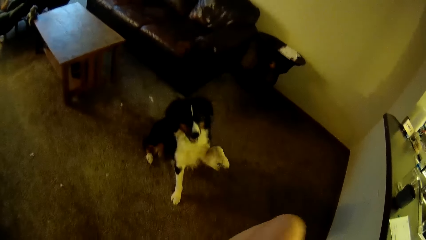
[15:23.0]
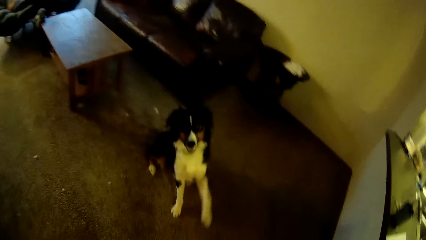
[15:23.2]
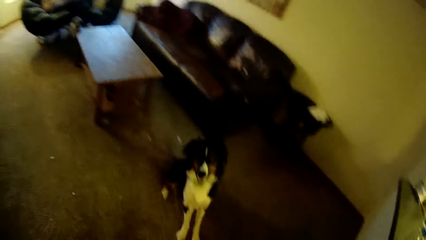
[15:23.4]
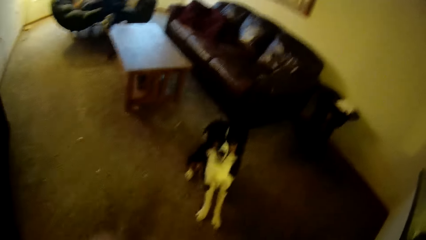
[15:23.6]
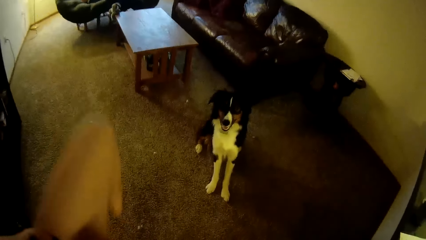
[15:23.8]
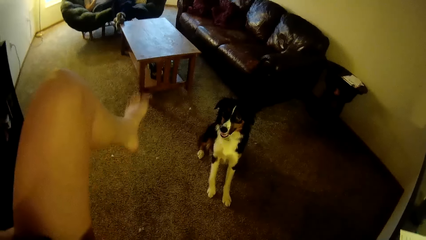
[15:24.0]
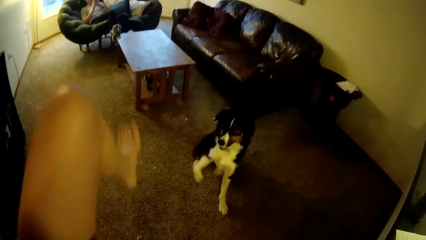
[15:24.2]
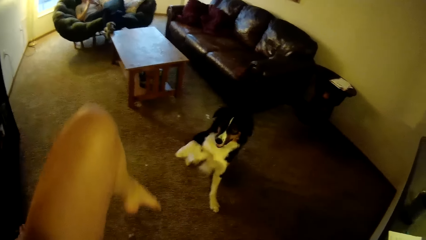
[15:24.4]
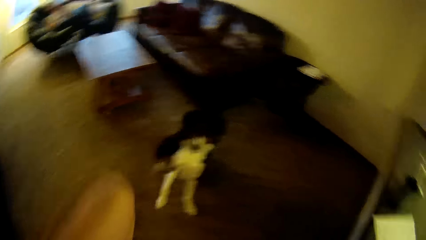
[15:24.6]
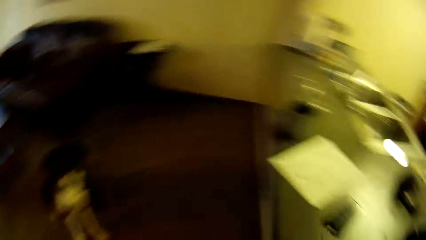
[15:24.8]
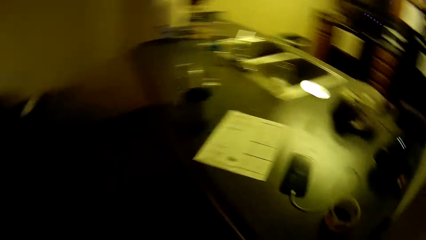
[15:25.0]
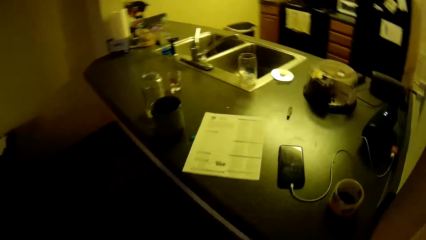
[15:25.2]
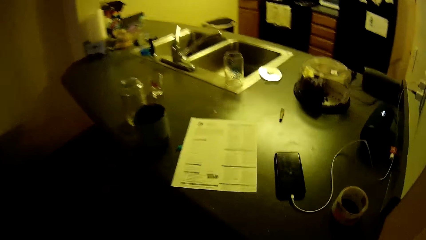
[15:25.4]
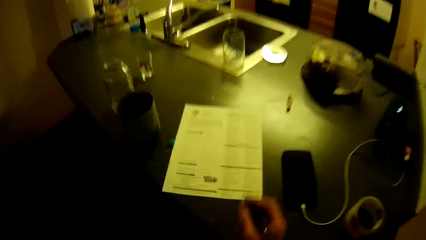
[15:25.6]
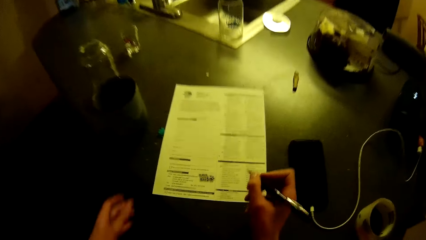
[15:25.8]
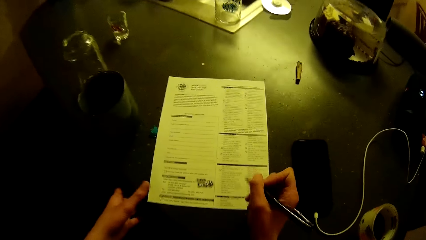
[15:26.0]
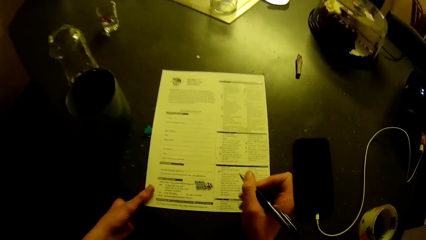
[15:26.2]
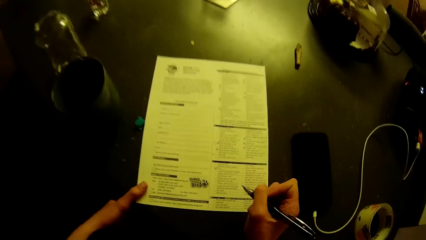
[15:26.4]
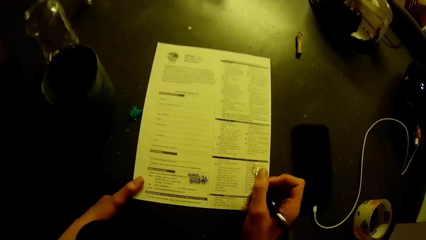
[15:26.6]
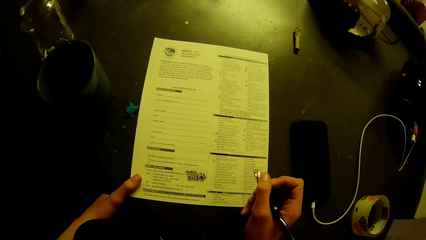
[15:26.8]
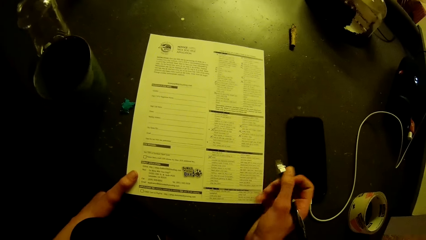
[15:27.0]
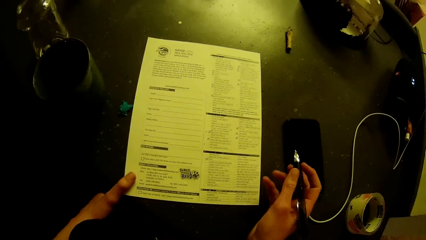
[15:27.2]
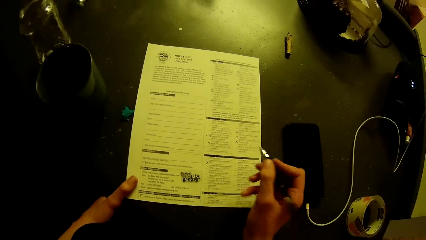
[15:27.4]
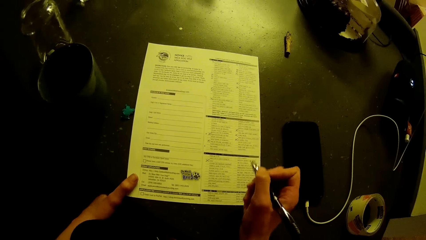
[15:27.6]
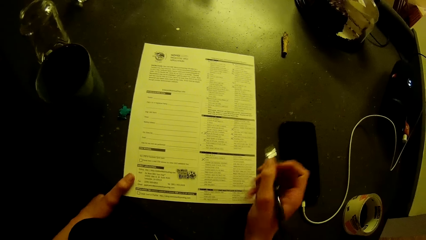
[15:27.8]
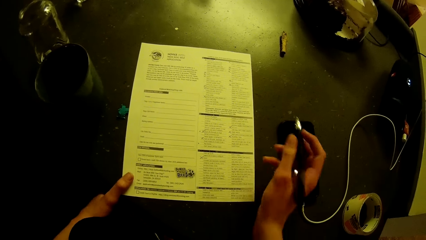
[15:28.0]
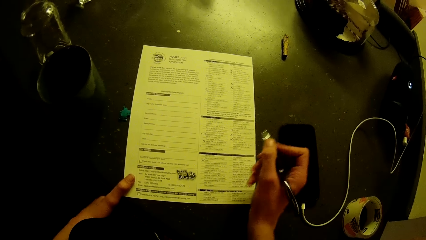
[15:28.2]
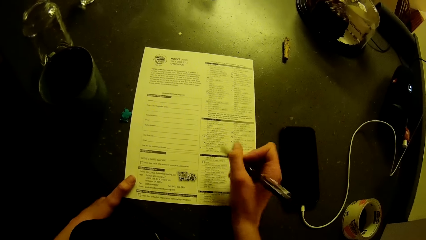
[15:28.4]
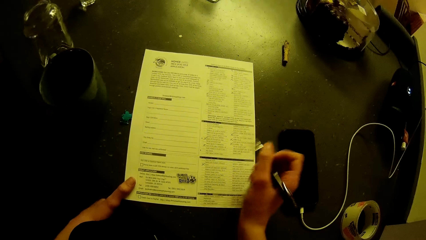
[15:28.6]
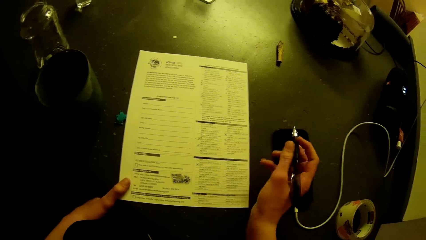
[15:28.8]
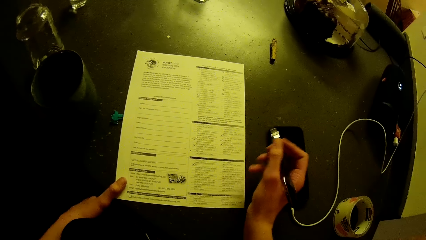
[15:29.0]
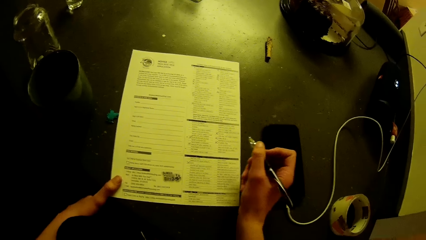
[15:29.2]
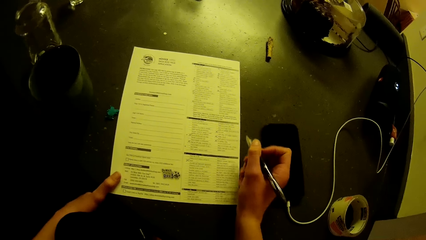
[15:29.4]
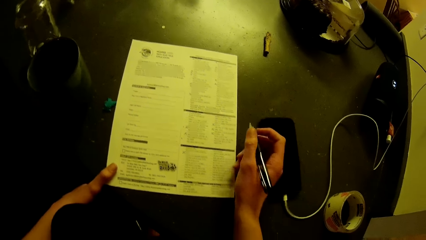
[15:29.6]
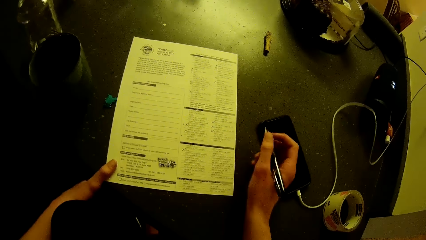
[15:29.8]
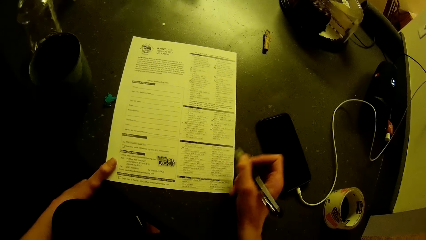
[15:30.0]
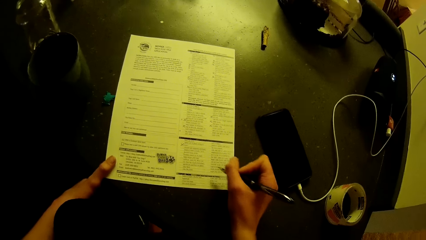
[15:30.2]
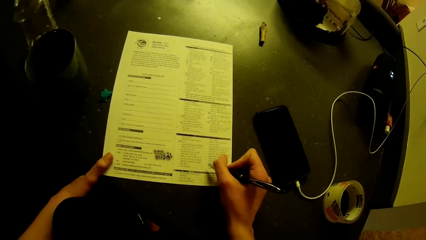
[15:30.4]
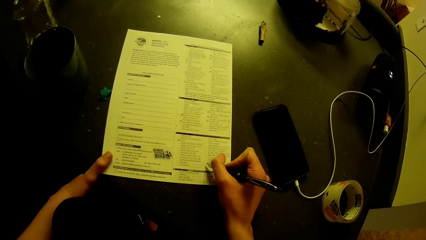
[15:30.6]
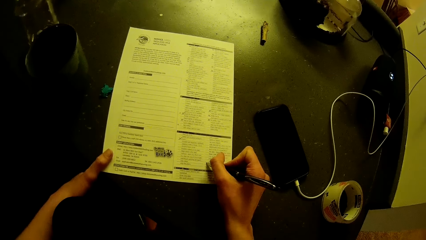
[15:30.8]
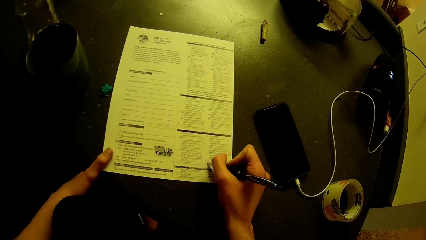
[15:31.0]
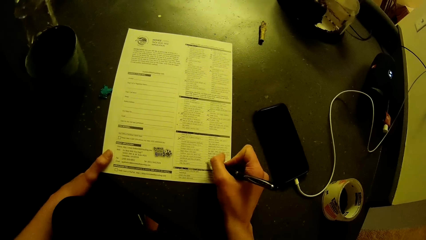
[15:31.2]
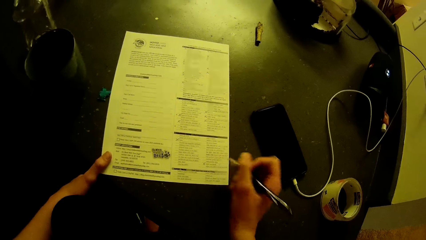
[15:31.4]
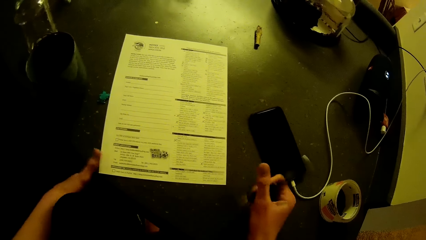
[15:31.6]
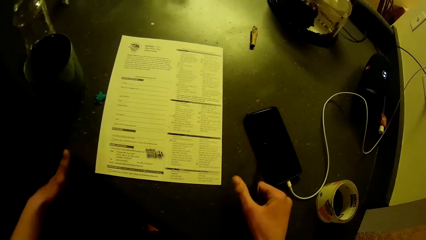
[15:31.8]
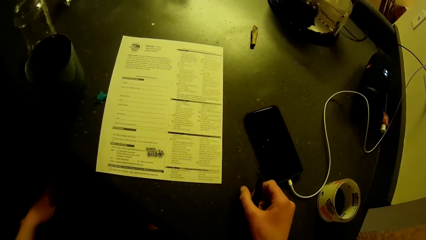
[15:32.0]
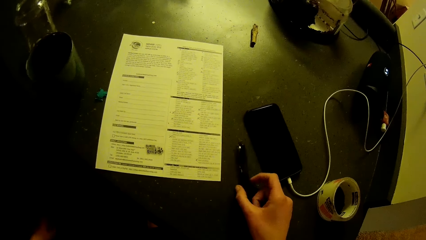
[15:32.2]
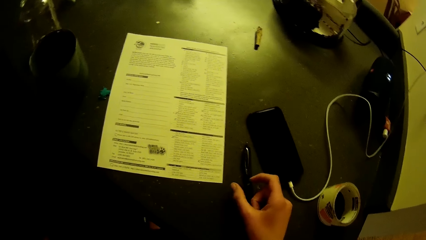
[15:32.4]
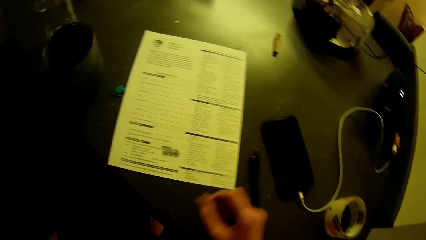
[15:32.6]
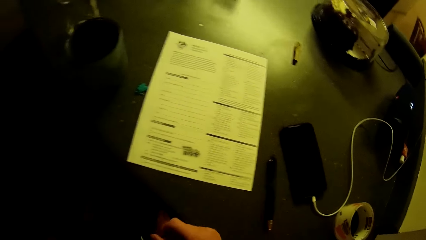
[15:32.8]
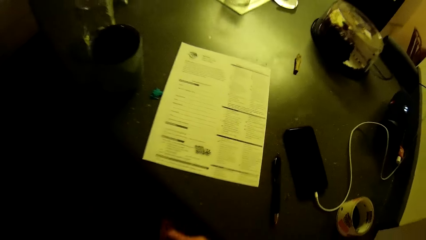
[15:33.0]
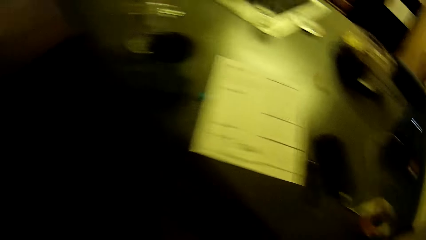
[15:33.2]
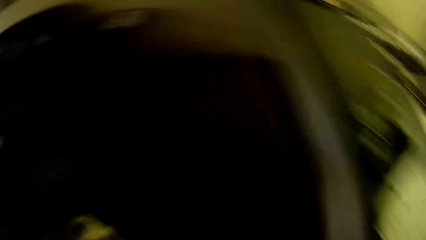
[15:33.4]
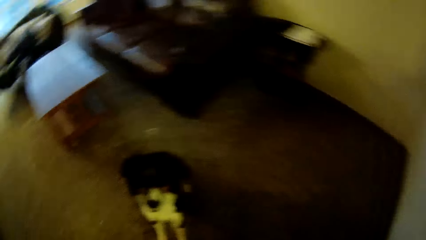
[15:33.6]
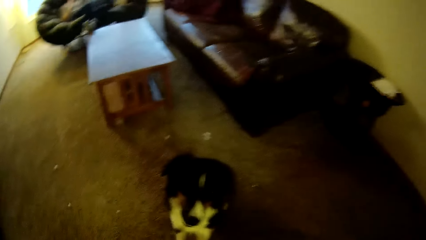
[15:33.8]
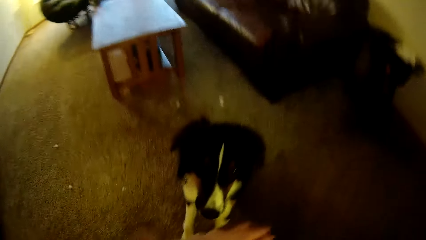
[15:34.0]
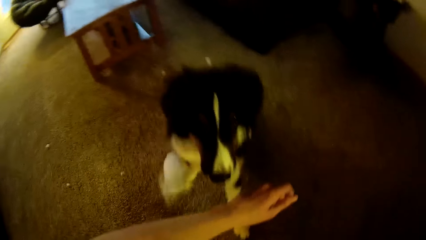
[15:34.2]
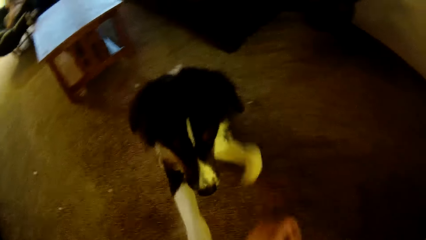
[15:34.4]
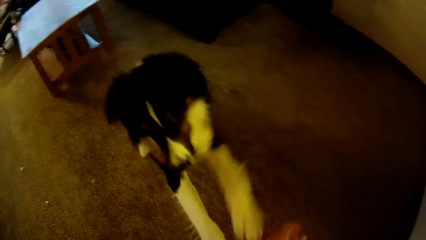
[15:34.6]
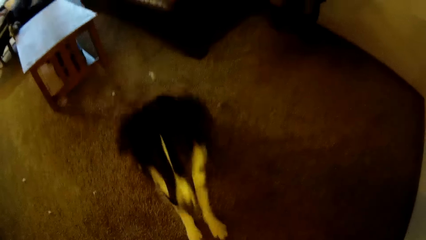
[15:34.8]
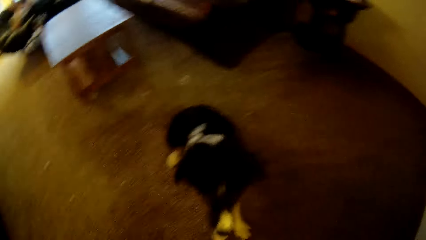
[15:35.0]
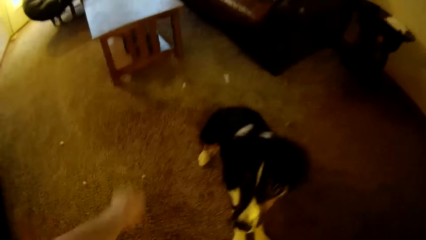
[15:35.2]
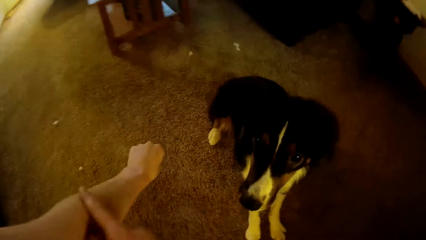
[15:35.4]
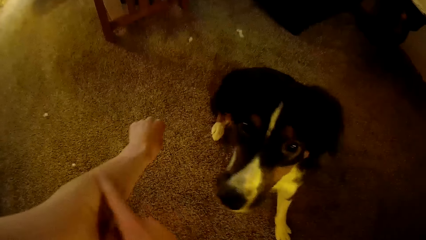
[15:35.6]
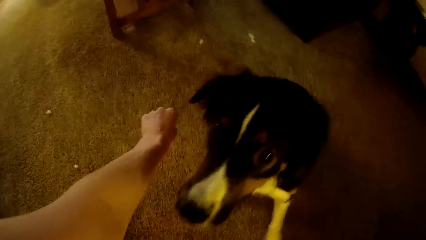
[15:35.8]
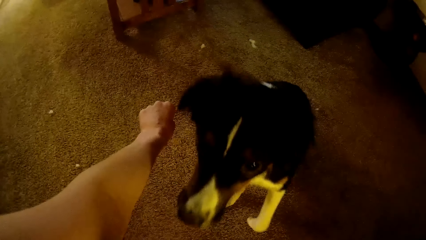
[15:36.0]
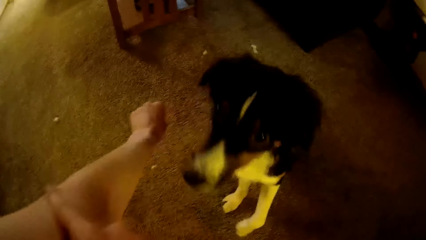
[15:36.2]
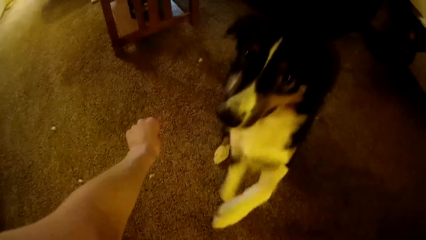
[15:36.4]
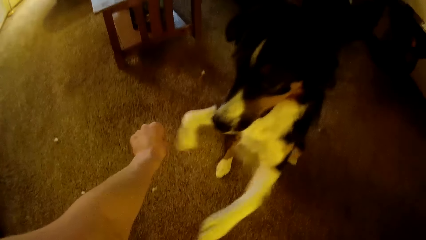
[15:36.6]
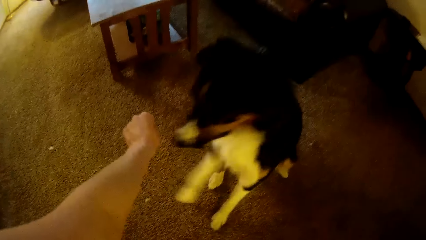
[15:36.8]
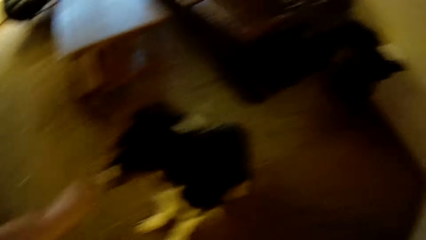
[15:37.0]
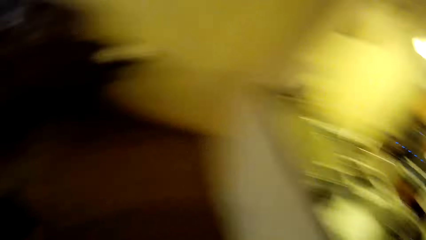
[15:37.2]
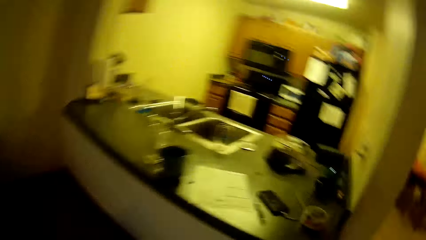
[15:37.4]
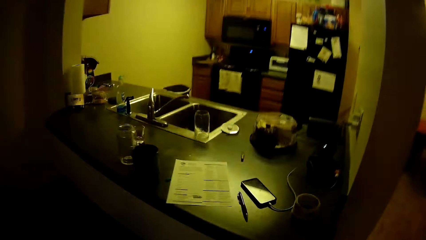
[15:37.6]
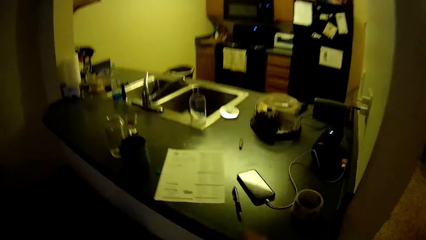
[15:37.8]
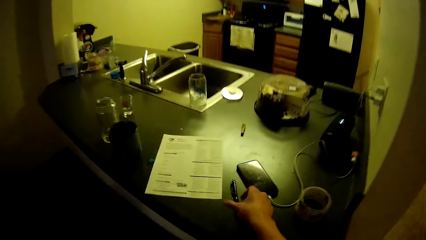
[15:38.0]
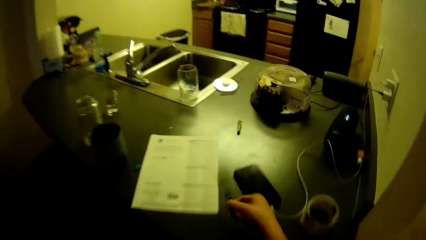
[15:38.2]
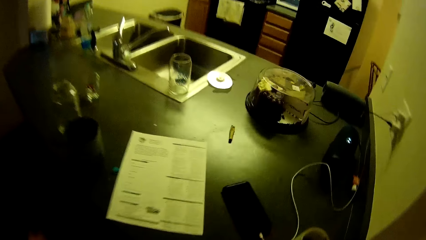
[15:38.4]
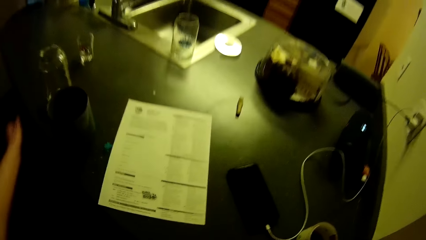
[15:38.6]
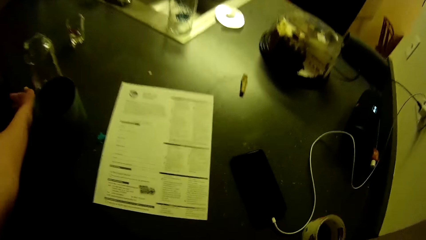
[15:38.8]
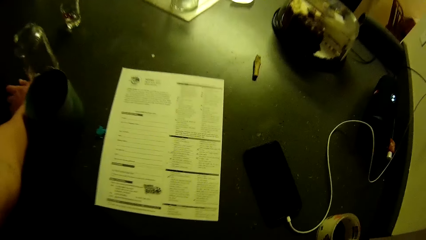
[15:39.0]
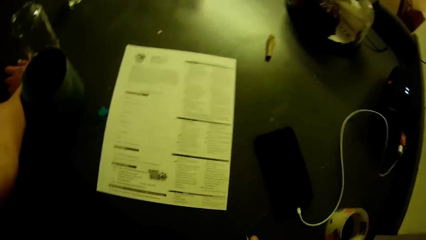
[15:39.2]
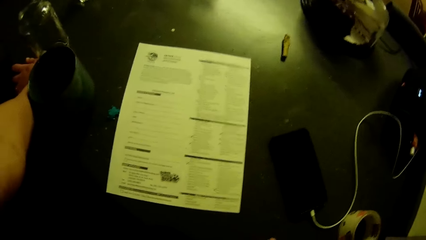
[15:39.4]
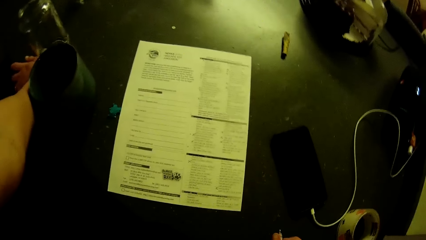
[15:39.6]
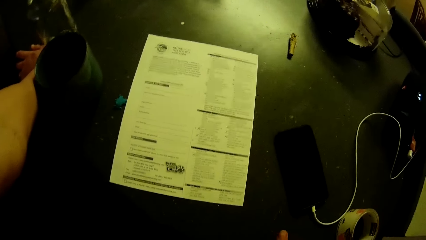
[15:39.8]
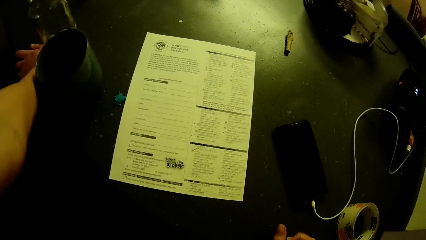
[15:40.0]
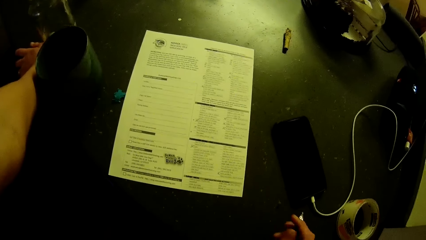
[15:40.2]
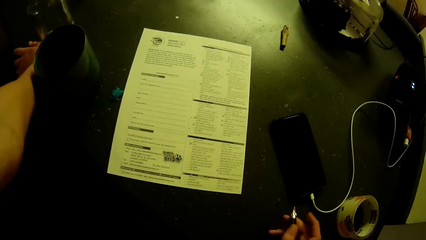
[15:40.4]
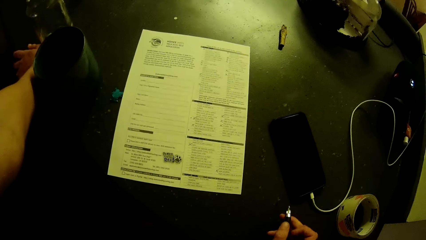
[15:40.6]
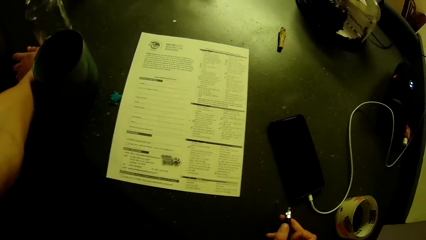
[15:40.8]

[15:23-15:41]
The camera wearer raises their legs. They fumble their pen on their hand. They fill the application checklist on the kitchen slab. They drop the pen on the kitchen slab. They train the dog in the living room and play with the dog. They pick up the pen on the kitchen slab.
